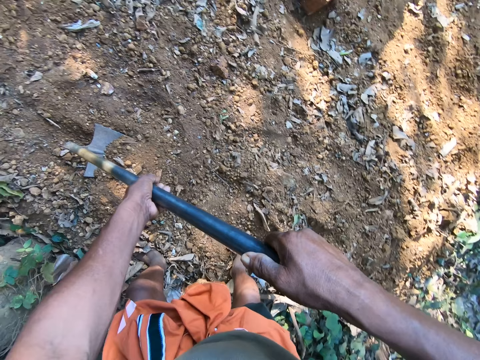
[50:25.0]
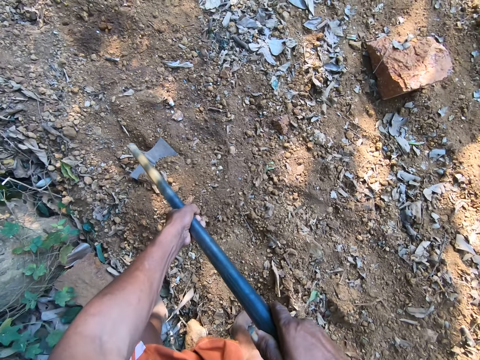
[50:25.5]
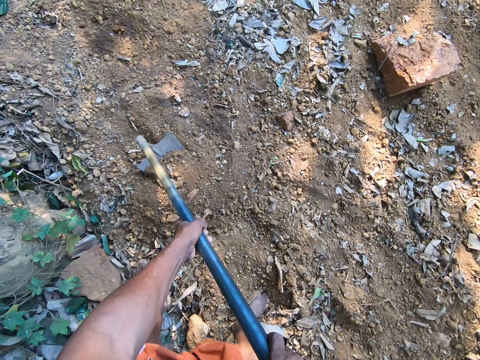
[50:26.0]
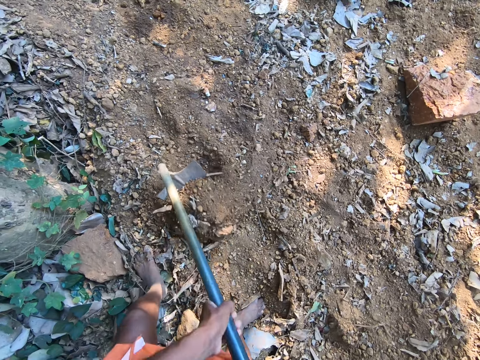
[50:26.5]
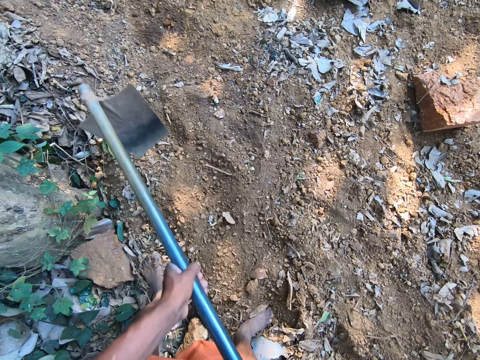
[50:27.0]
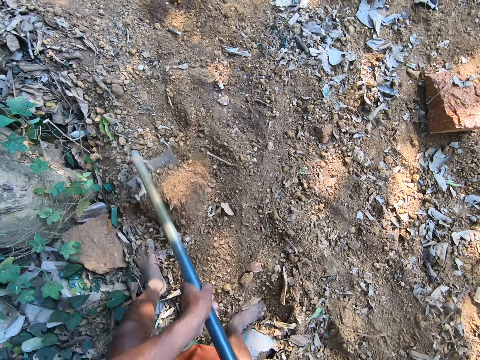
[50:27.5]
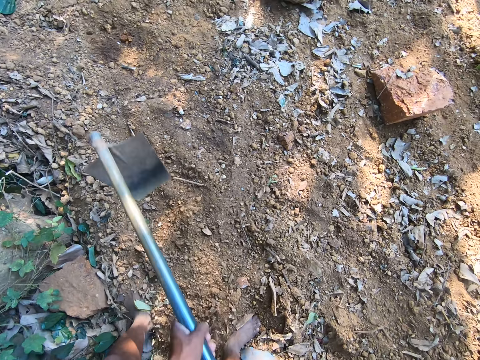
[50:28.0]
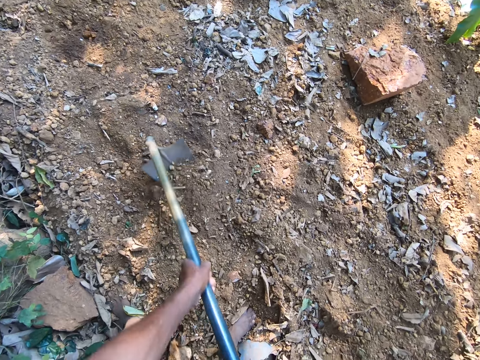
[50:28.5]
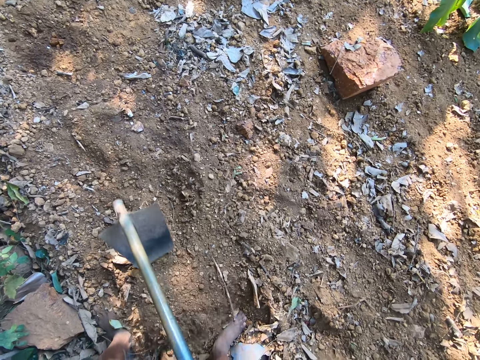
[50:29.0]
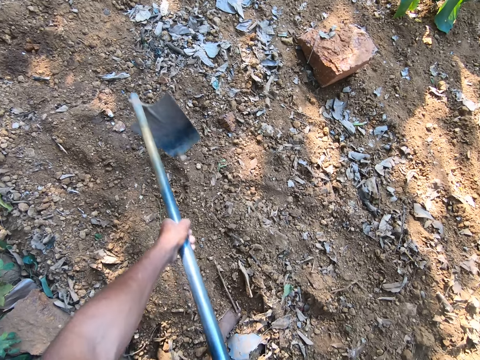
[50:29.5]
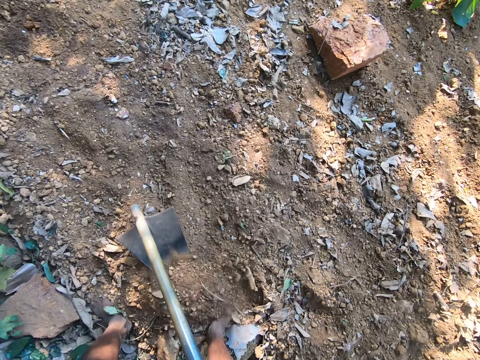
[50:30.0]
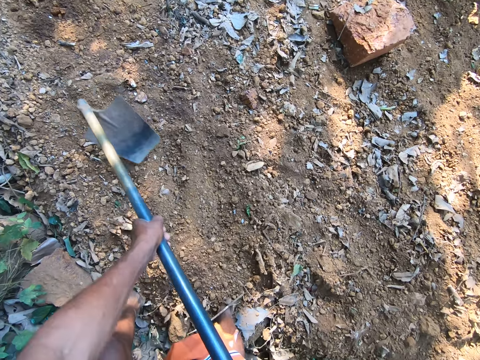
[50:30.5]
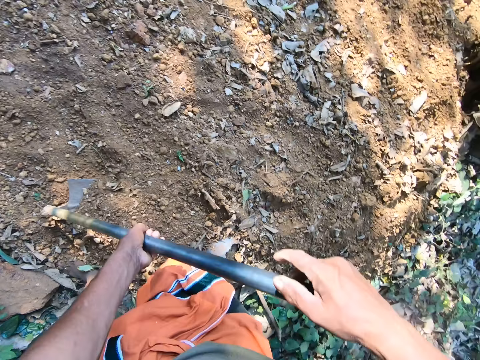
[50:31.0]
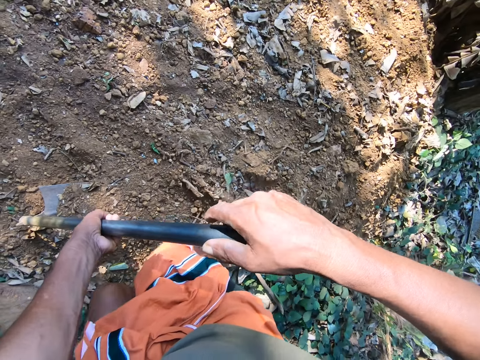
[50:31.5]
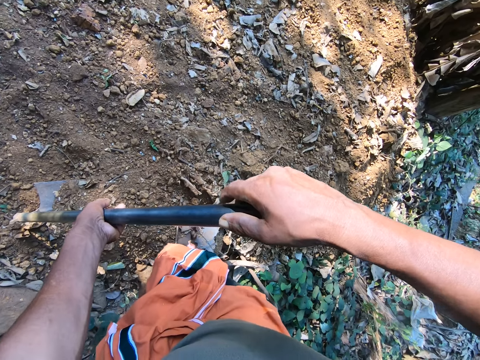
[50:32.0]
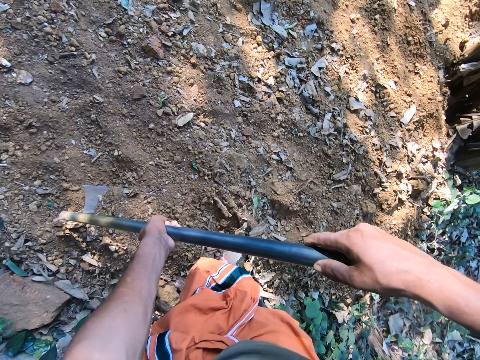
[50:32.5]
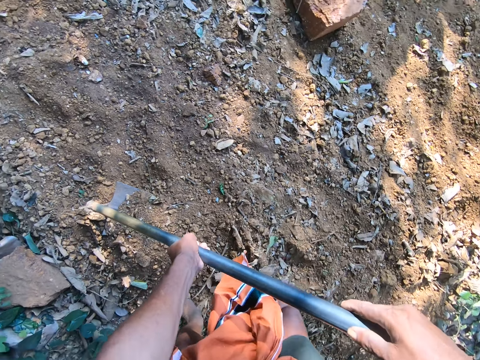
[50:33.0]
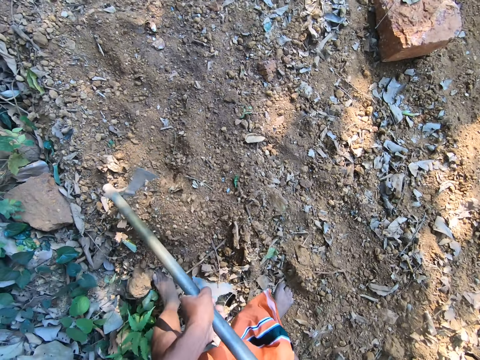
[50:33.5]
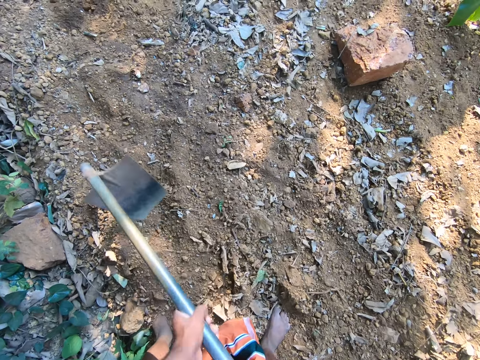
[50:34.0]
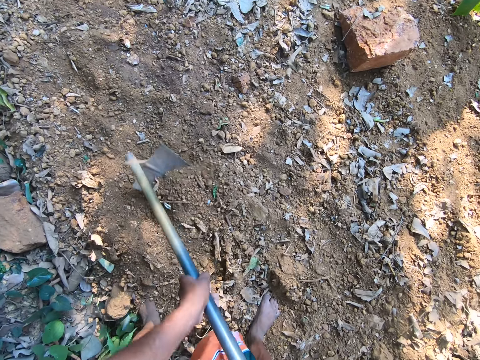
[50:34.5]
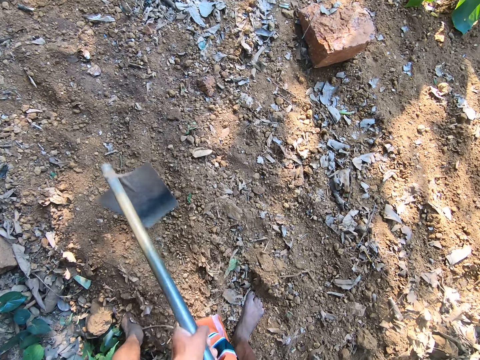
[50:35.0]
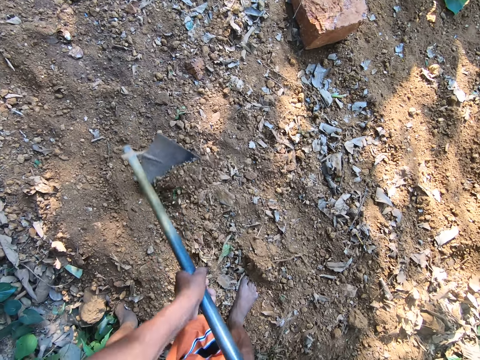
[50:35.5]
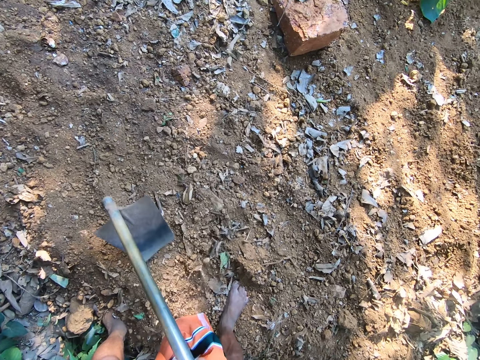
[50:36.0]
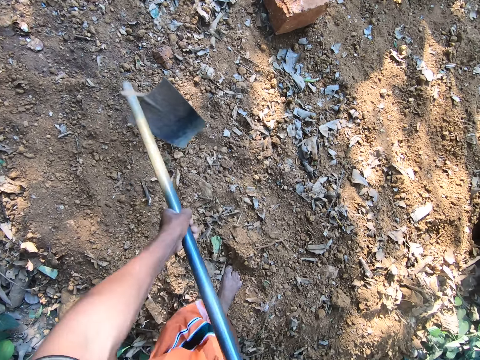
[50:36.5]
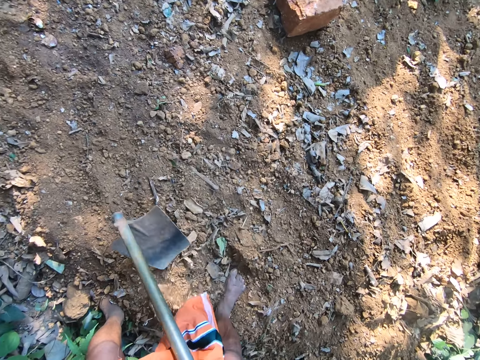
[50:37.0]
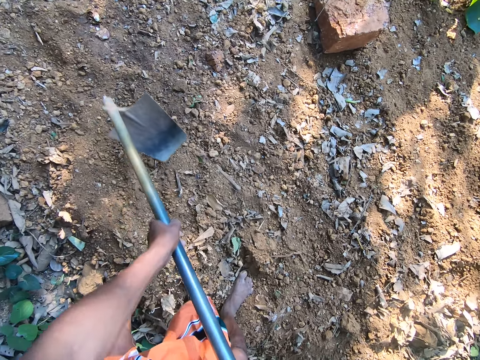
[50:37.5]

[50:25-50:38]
The camera wearer digs the ground with the hoe in his hands. He digs the ground with the hoe again.

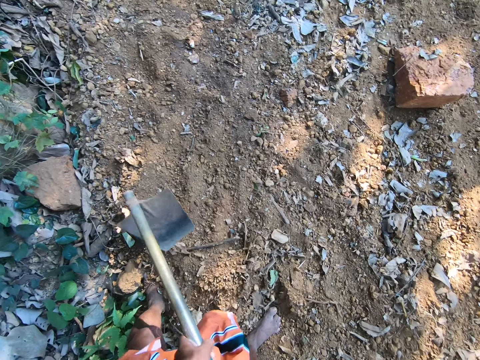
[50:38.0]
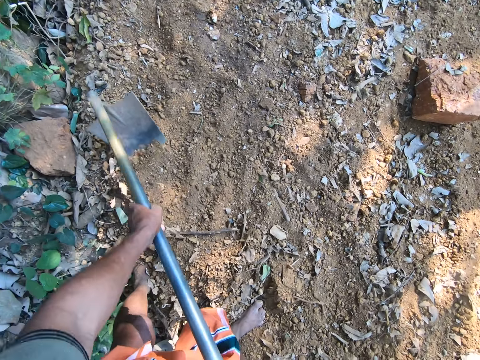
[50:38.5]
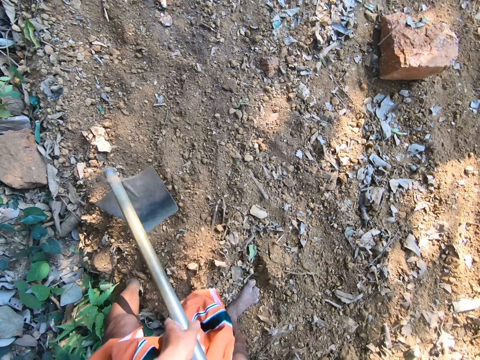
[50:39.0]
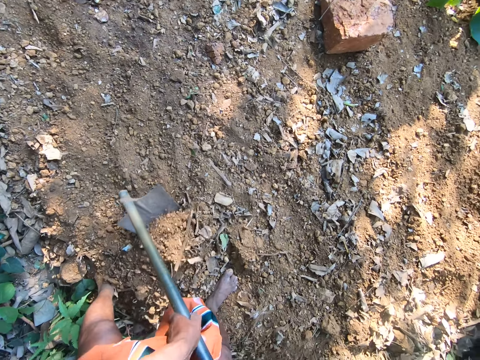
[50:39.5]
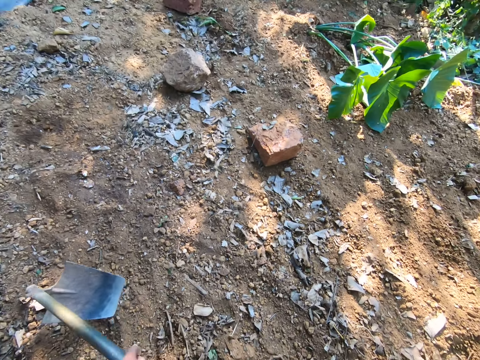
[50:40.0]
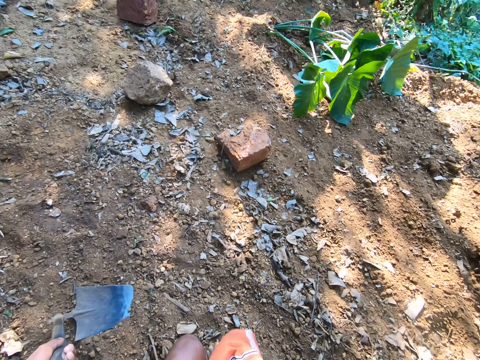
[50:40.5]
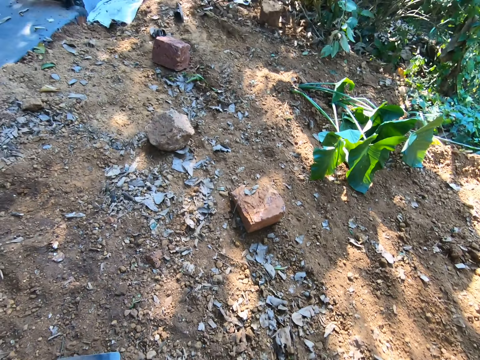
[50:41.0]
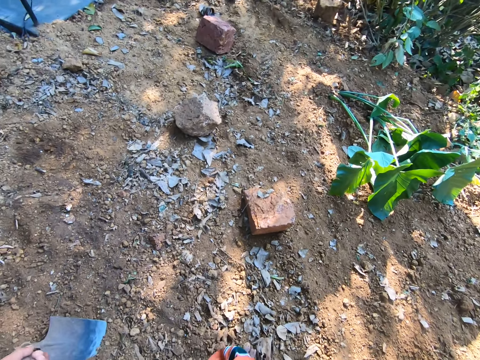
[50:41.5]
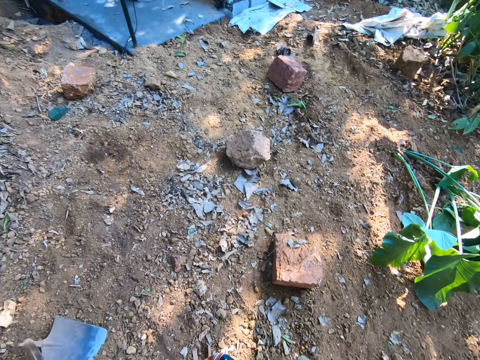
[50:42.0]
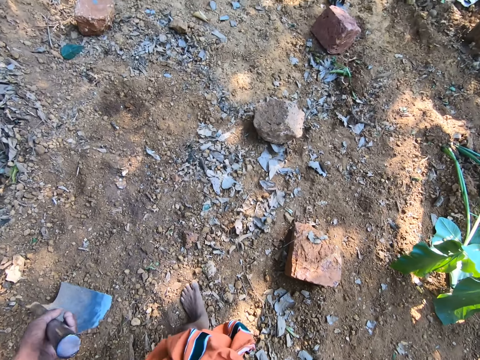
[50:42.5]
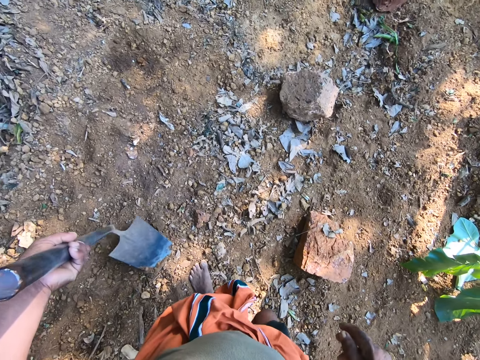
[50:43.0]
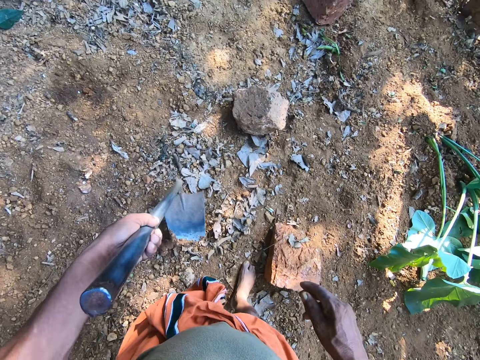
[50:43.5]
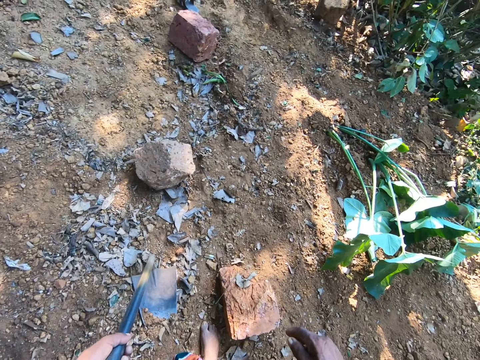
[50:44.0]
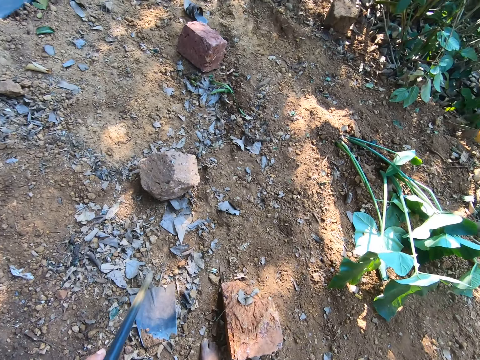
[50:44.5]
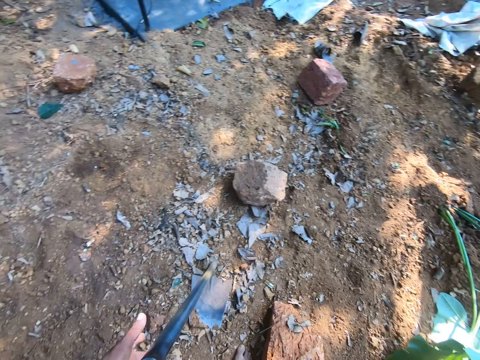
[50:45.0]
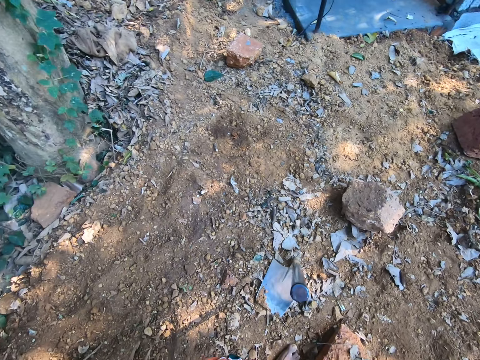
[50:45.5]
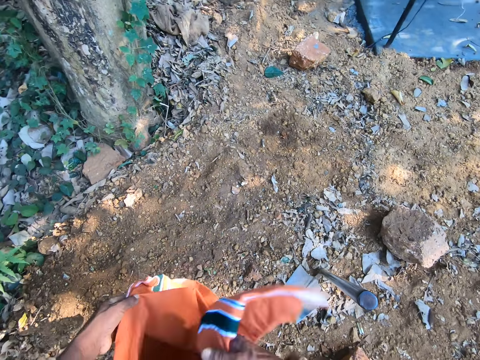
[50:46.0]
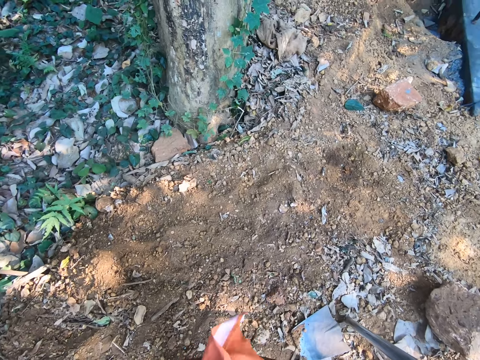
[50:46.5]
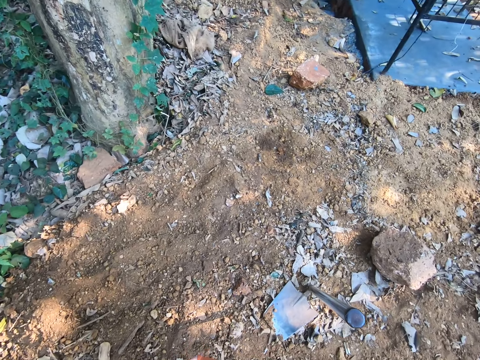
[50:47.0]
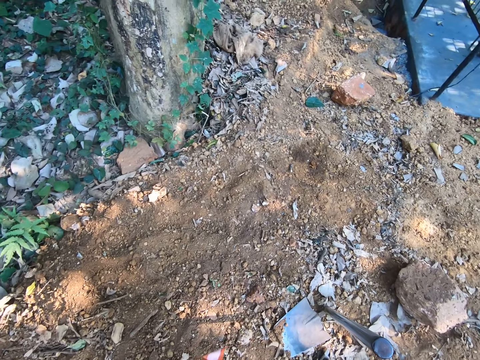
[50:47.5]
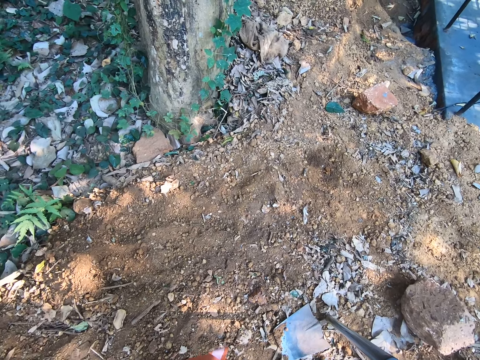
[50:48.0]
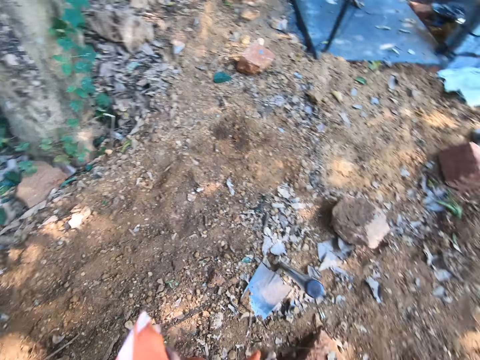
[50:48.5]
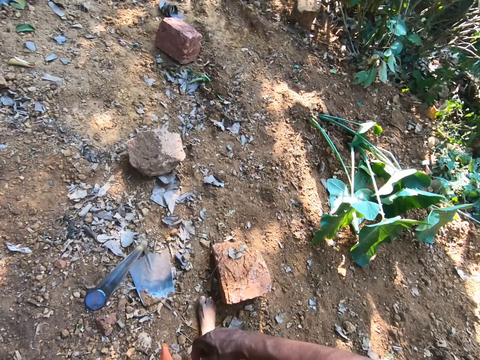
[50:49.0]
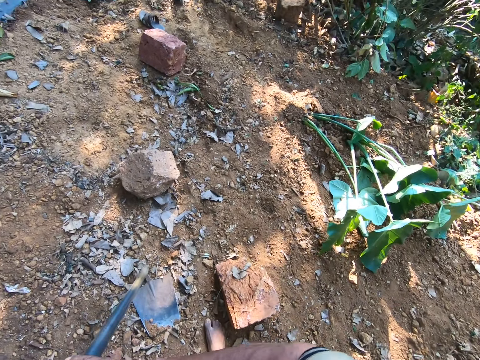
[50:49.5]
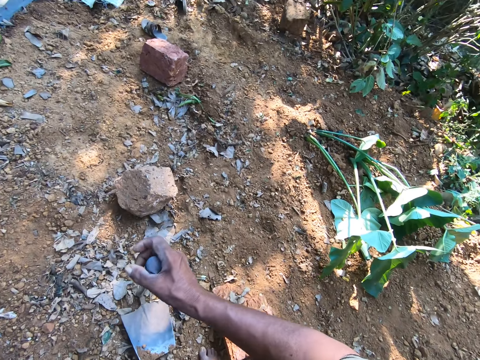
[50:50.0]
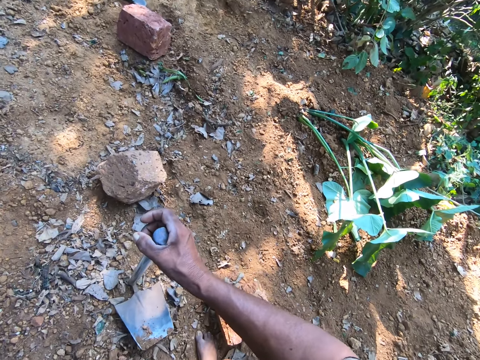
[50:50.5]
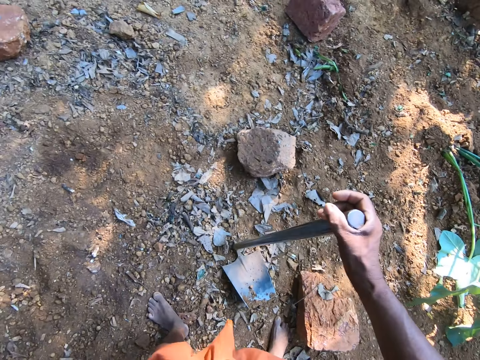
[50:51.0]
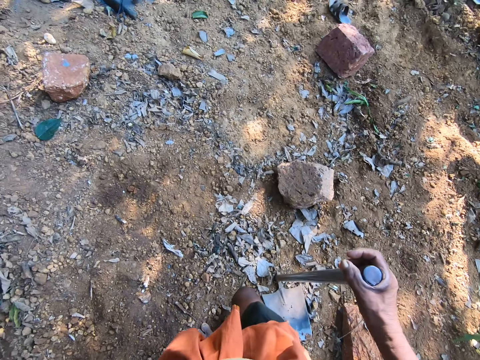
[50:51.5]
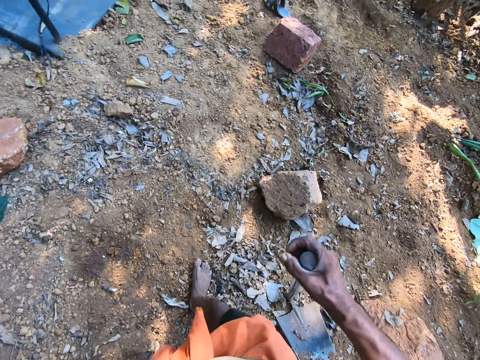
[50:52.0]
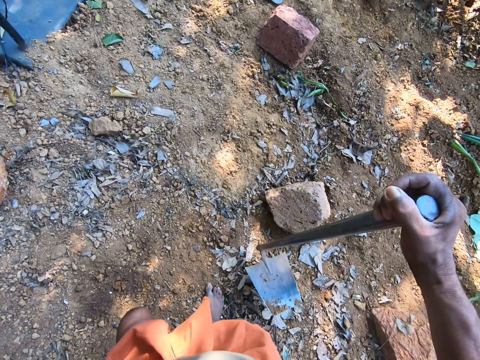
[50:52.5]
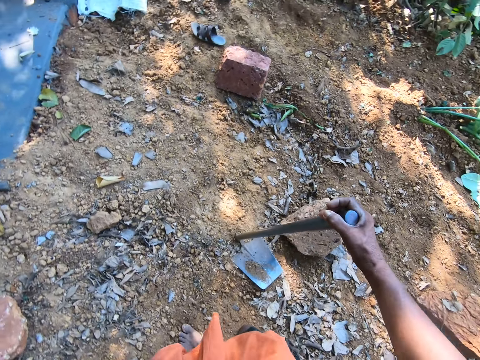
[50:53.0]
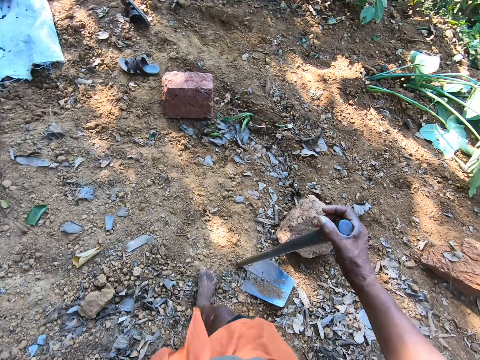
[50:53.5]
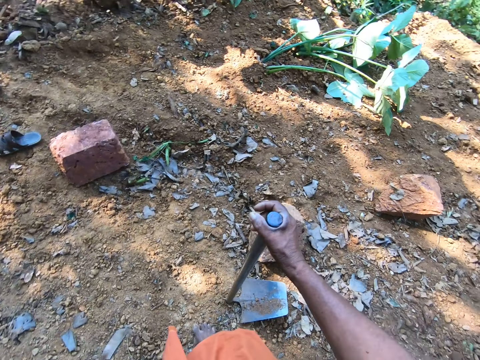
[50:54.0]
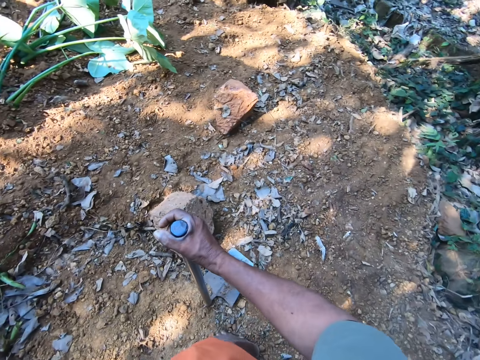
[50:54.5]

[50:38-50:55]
The camera wearer walks. He lifts up the hoe from the ground with his left hand. He drops the hoe on the ground with his left hand. He adjusts his cloth, a kanga, with his hands. He holds the hoe with his right hand. He lifts the hoe. He moves the hoe on the ground with his right hand.
